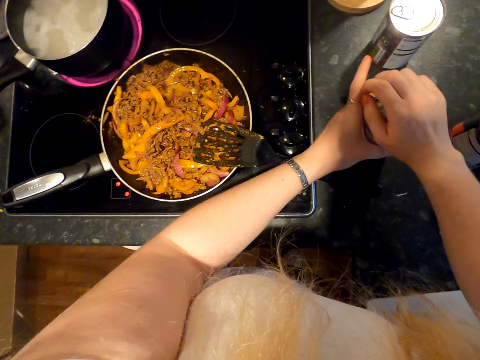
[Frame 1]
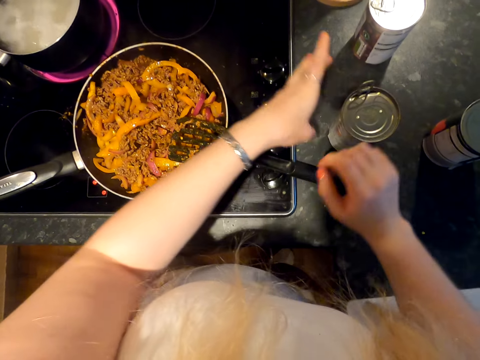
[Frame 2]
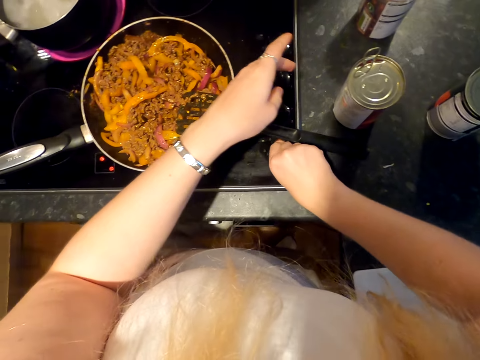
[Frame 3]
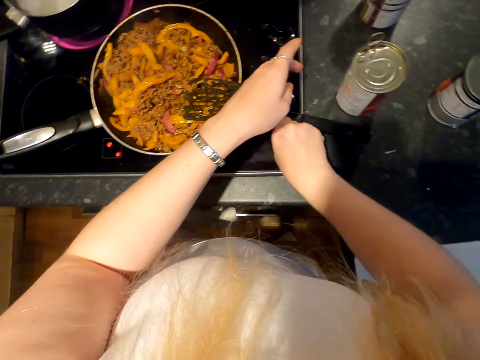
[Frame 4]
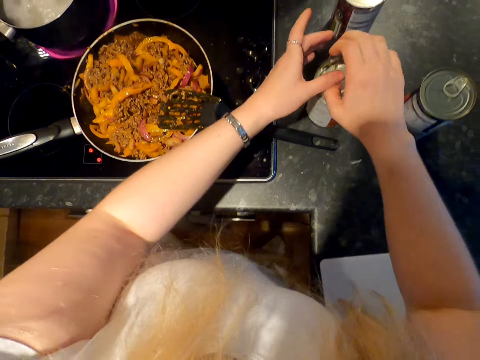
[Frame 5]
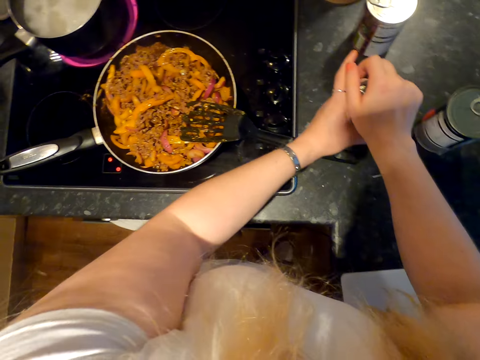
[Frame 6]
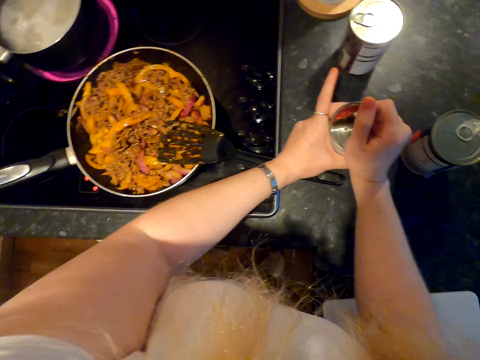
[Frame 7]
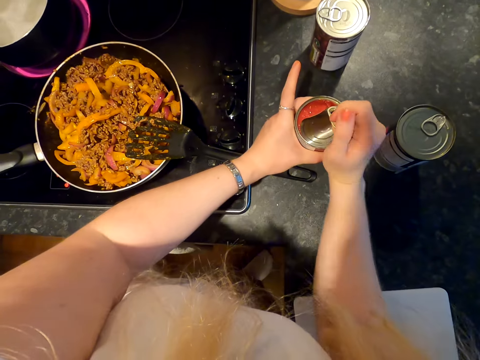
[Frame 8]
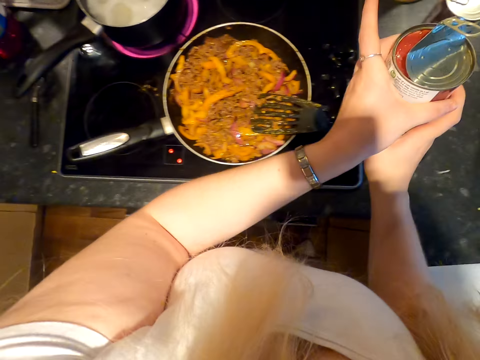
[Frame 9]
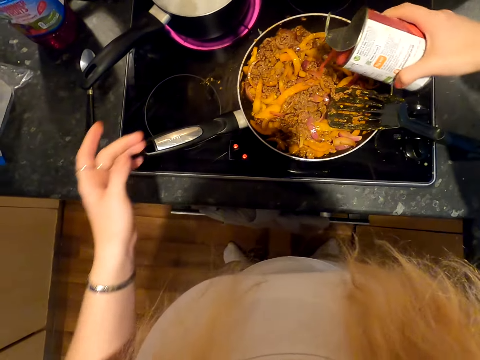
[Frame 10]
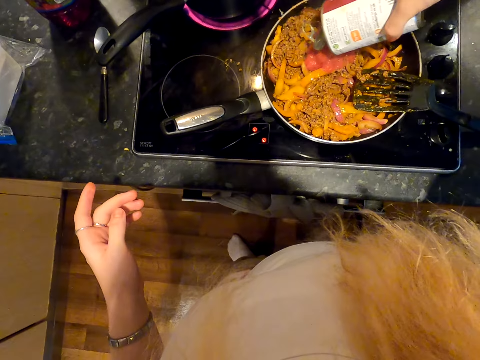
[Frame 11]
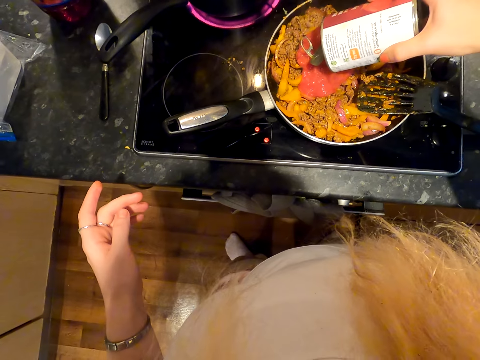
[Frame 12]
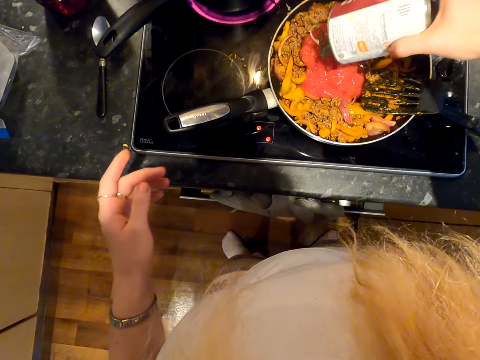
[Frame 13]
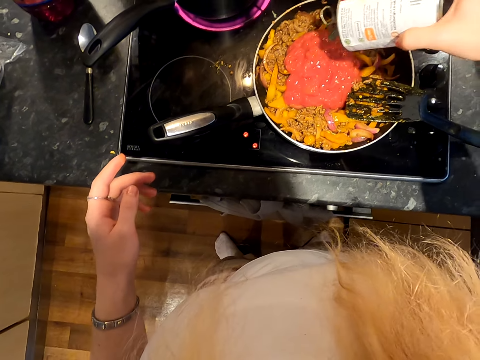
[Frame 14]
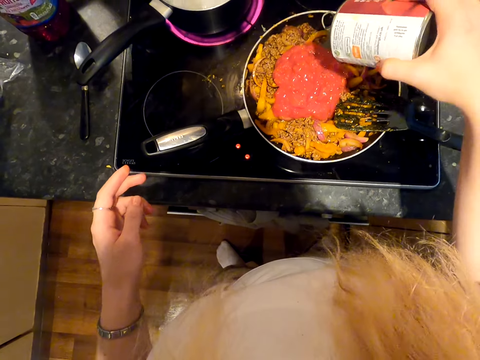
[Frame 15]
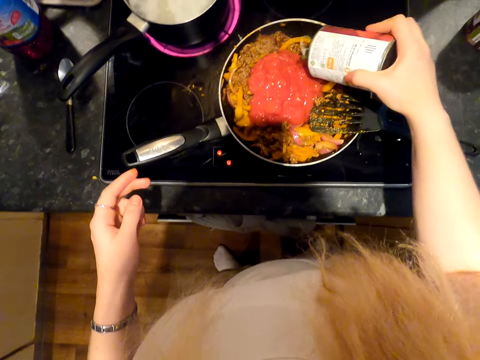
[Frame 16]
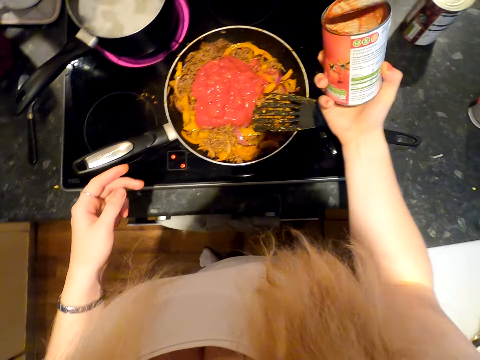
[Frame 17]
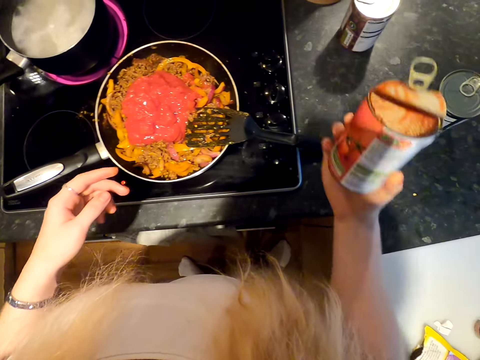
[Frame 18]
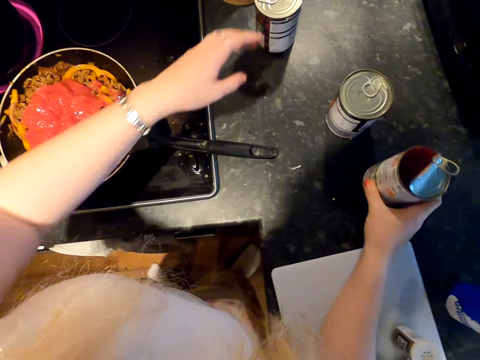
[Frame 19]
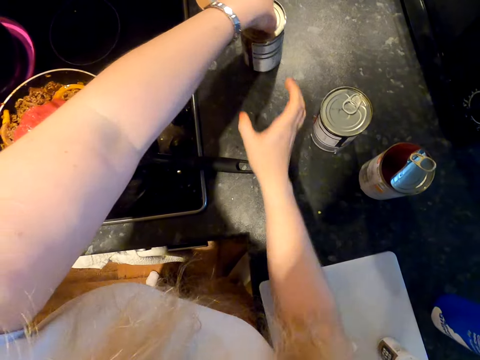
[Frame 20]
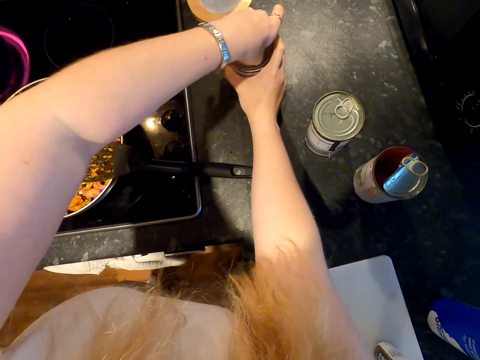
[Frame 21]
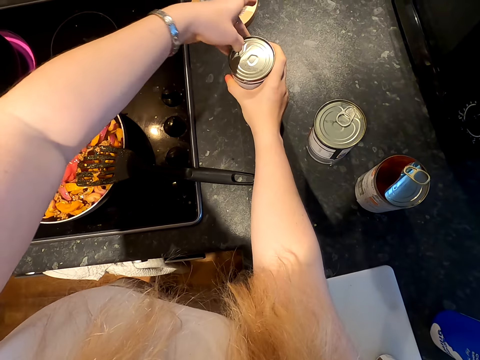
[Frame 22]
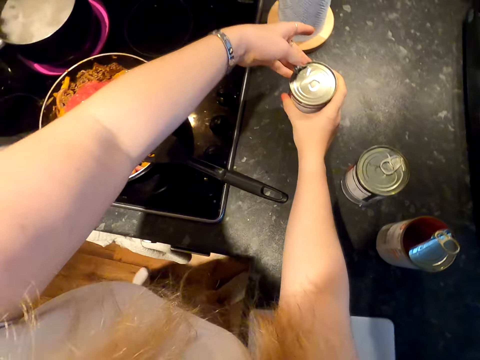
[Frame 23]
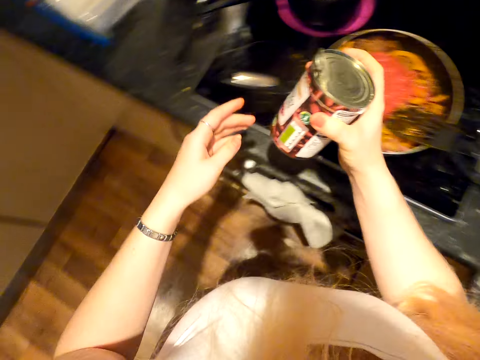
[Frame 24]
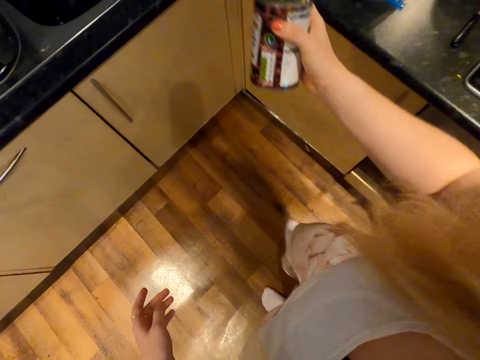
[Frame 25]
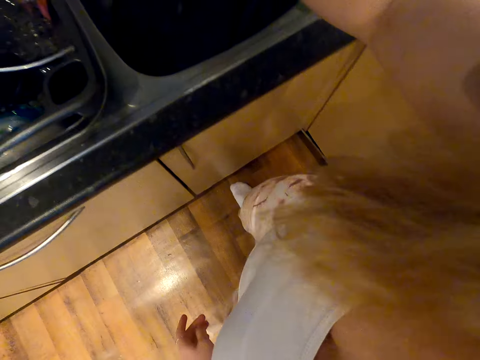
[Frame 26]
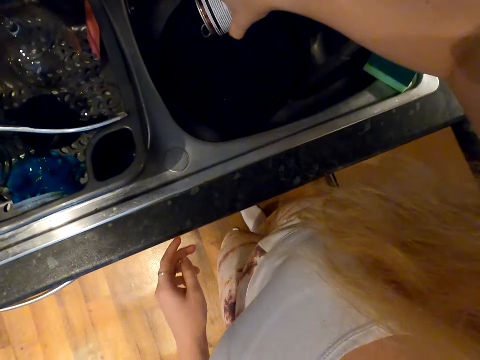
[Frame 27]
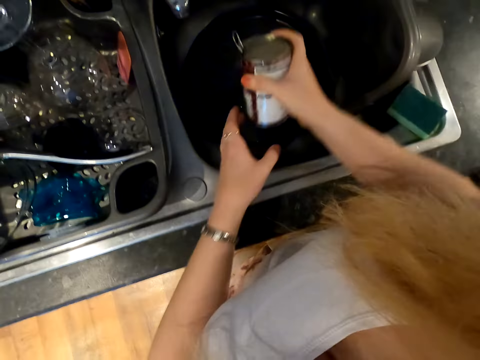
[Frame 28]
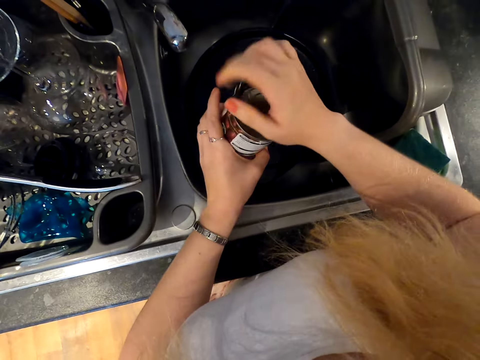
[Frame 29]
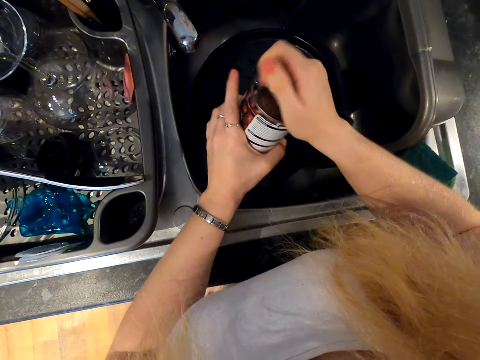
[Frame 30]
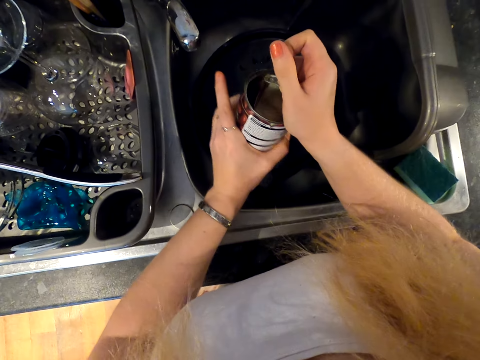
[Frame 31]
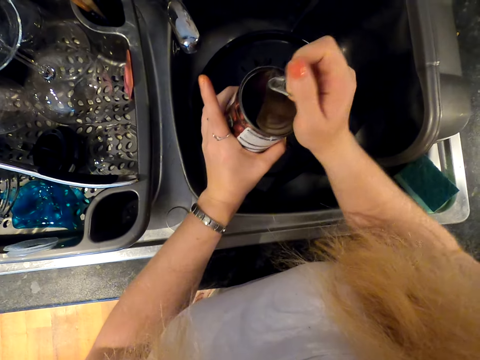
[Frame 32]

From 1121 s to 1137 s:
The camera wearer adjusts the cooker. They open the tomato paste can. They open it again. They hold the tomato paste can. They pour tomato paste on the minced meat. They drop the tomato paste can. They open the beans can. They hold the beans can. They lift the beans can. They move around. They pour something. They hold the beans can. They pull the beans can seal.

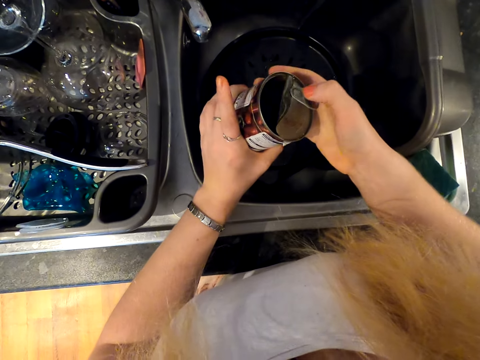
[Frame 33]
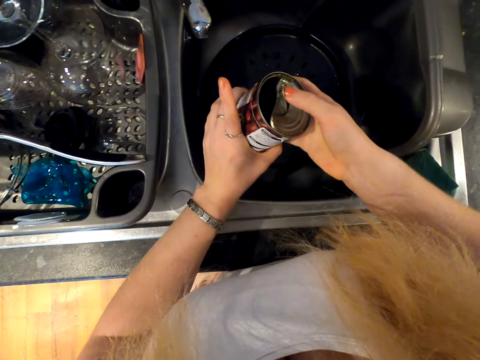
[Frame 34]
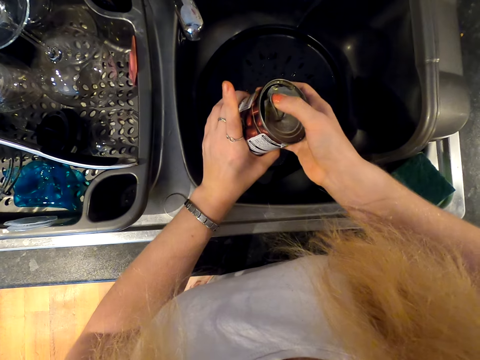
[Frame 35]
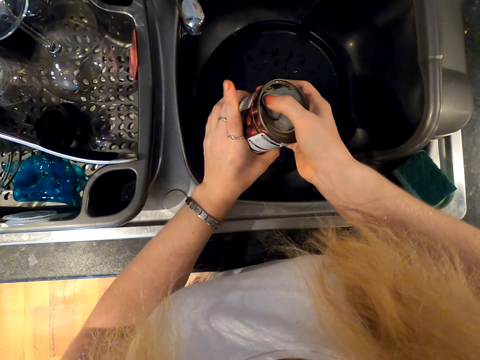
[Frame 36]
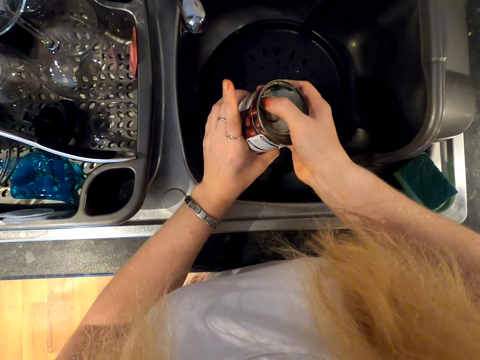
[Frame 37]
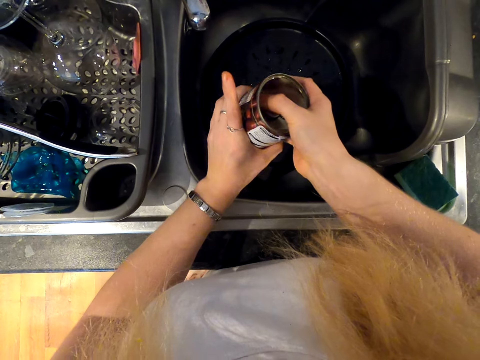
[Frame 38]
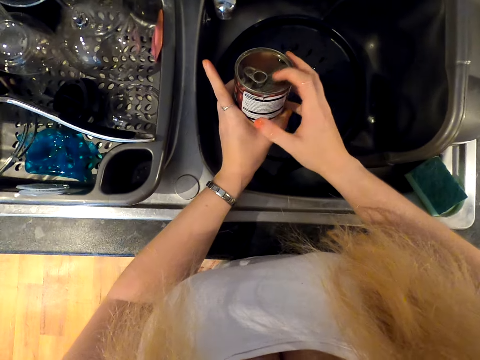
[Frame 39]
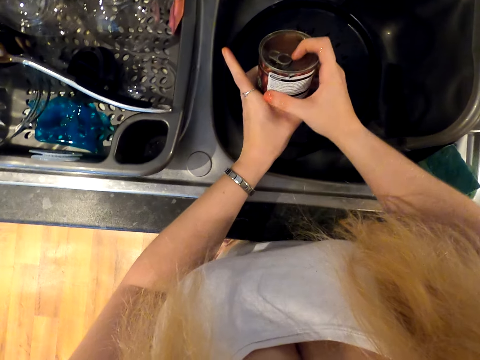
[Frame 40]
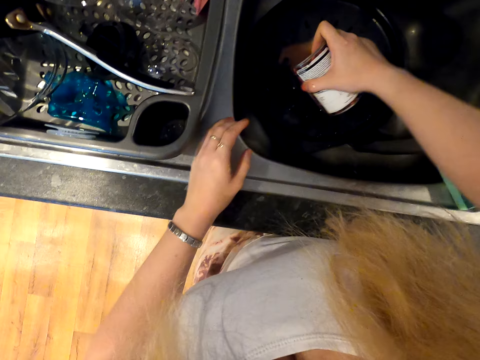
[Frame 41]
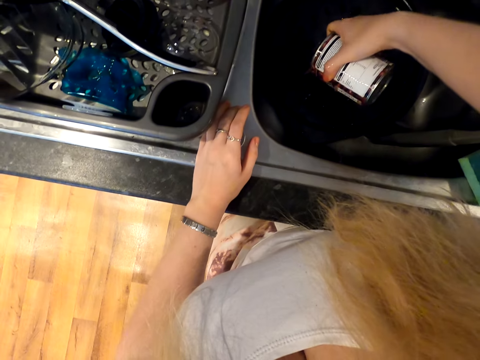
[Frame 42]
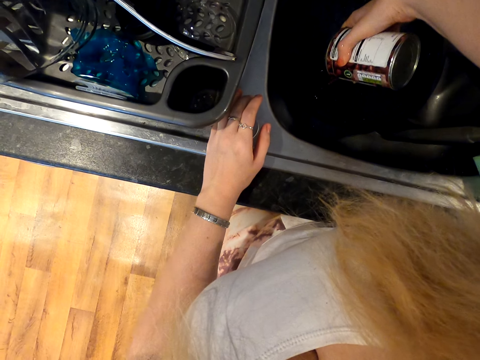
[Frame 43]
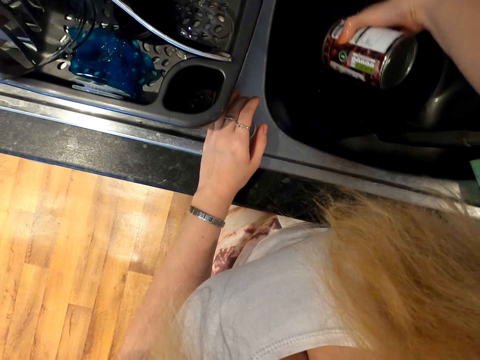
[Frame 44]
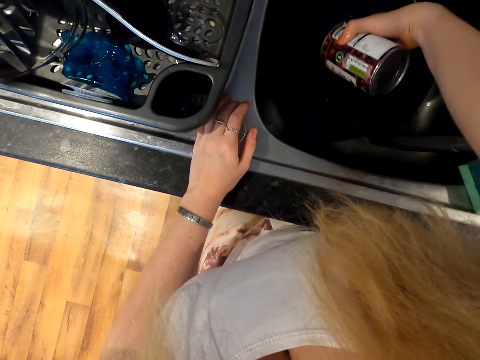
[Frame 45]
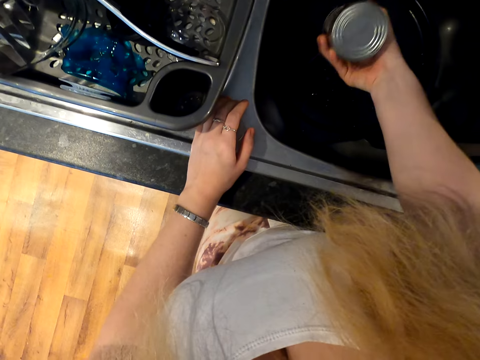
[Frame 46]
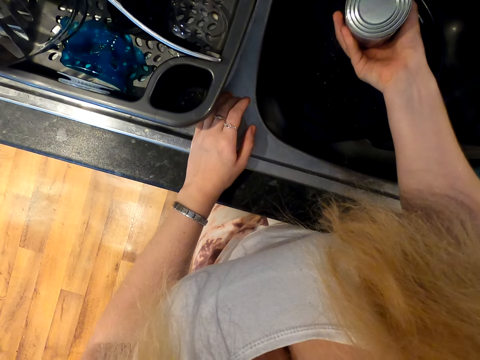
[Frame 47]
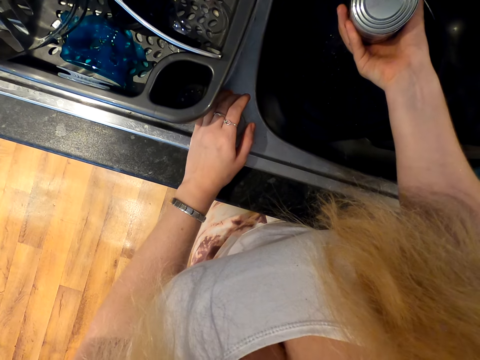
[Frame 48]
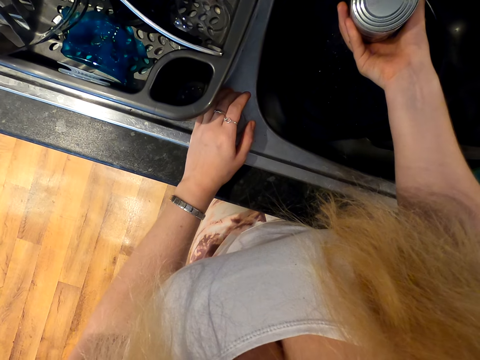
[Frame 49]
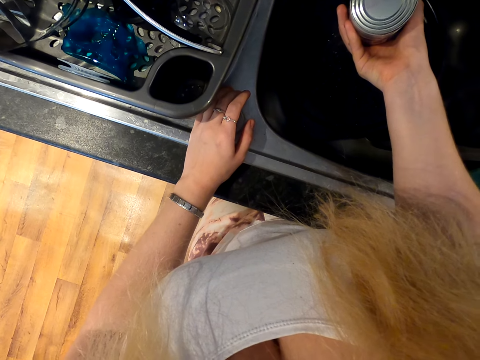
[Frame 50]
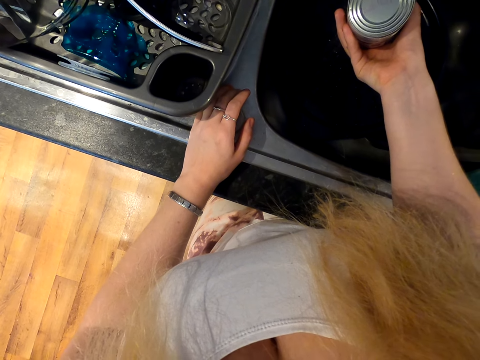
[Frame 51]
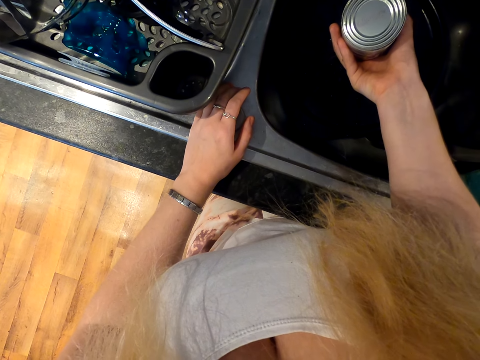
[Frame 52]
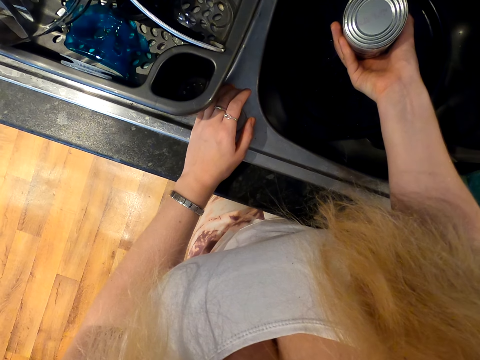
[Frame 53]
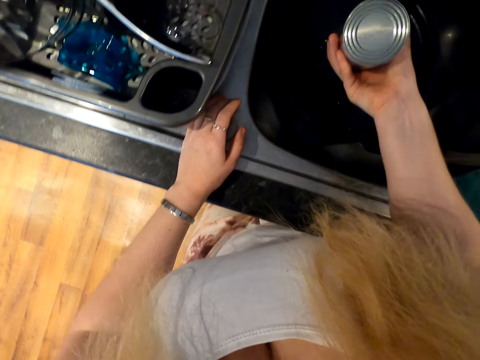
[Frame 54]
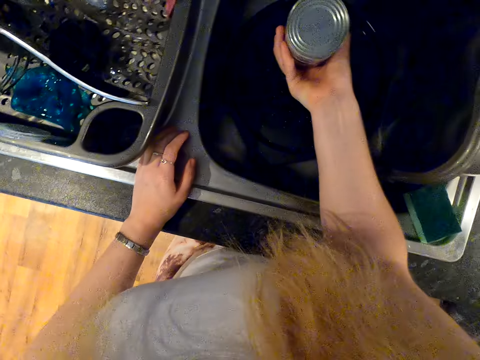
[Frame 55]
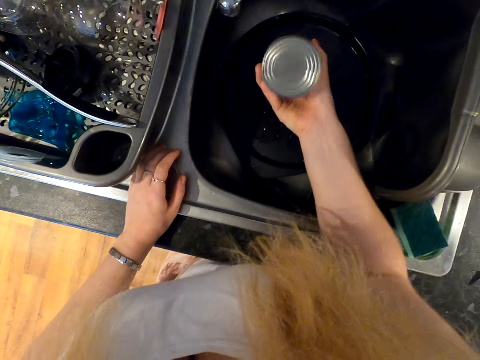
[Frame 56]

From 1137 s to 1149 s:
The camera wearer presses the can seal. They pour a liquid from the tin in the sink.
